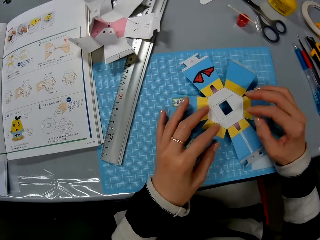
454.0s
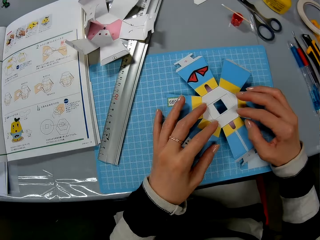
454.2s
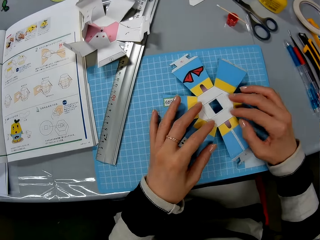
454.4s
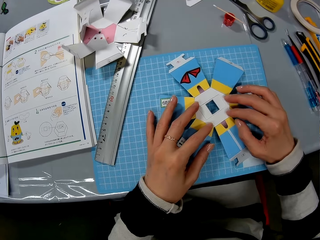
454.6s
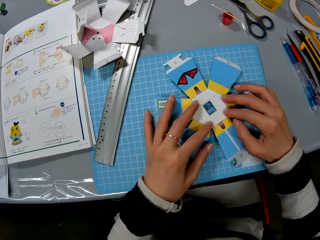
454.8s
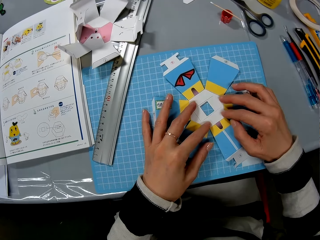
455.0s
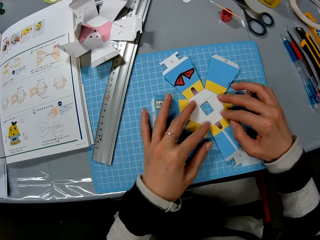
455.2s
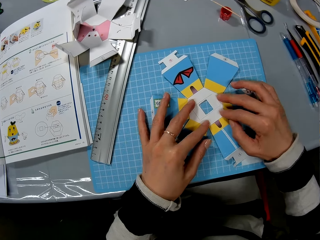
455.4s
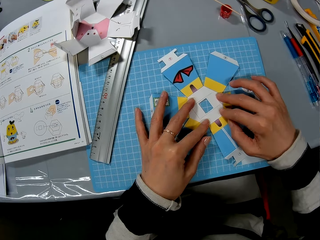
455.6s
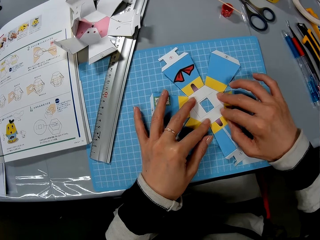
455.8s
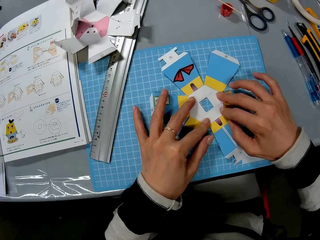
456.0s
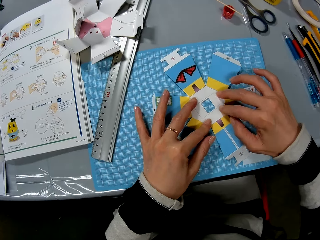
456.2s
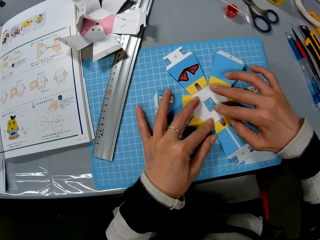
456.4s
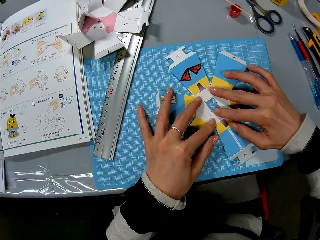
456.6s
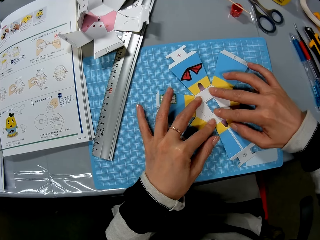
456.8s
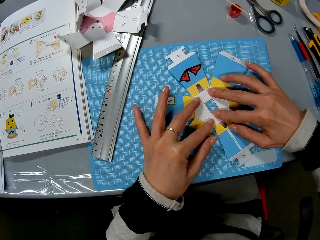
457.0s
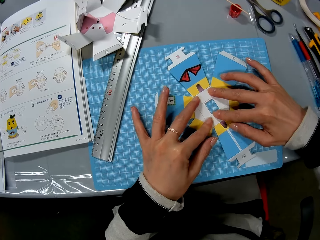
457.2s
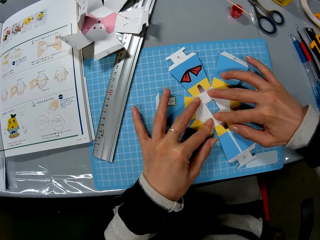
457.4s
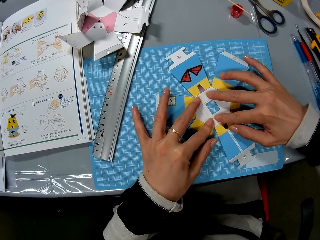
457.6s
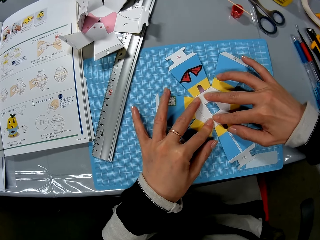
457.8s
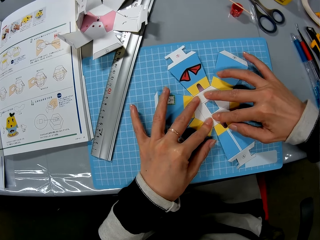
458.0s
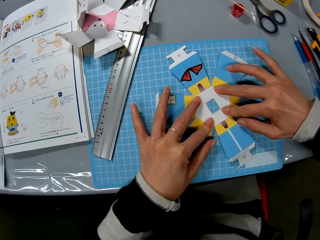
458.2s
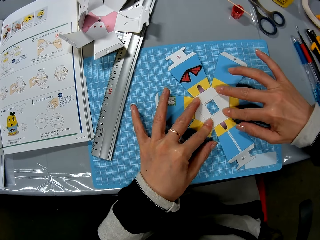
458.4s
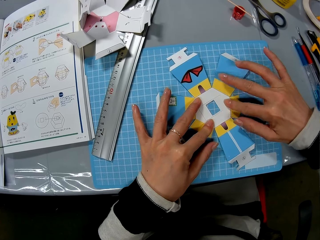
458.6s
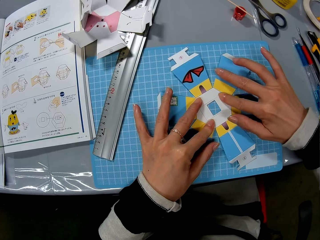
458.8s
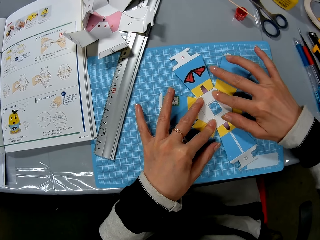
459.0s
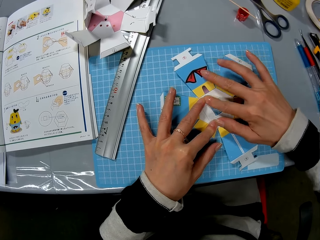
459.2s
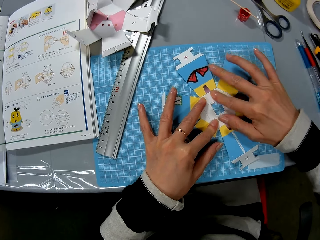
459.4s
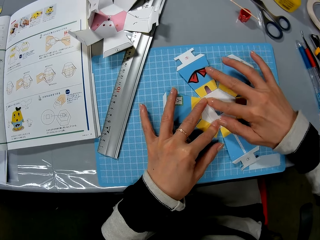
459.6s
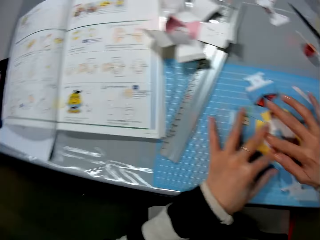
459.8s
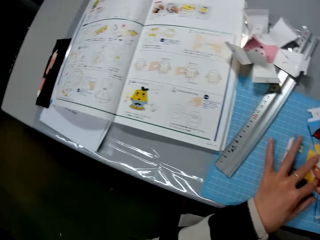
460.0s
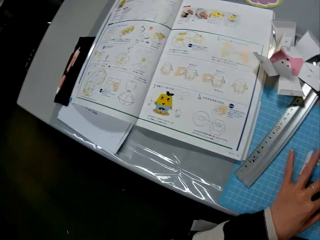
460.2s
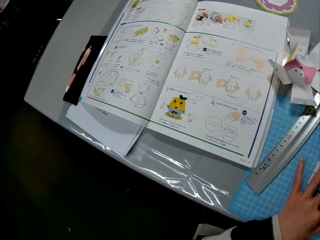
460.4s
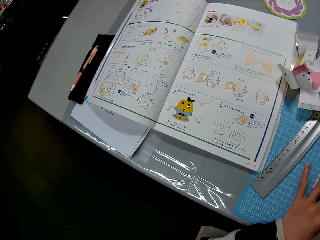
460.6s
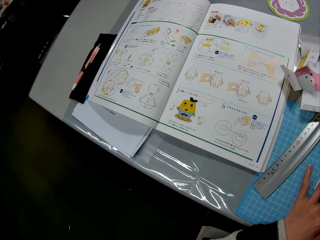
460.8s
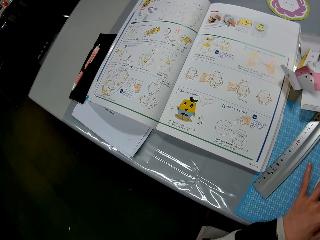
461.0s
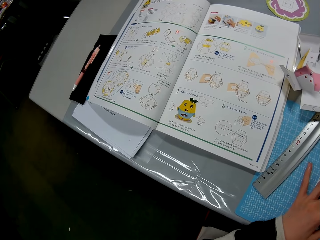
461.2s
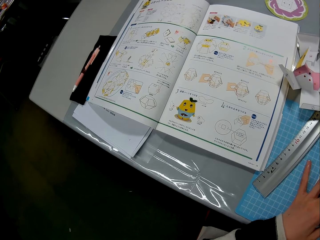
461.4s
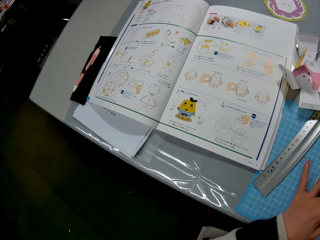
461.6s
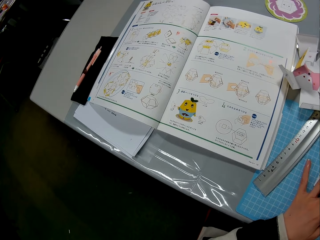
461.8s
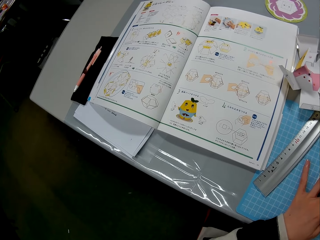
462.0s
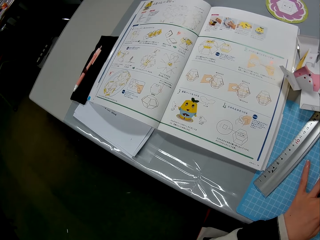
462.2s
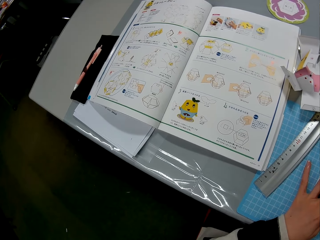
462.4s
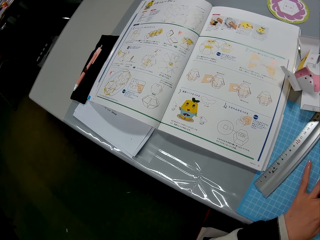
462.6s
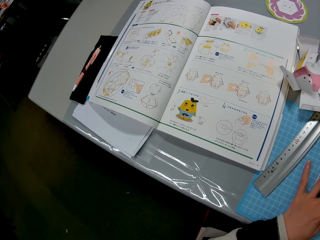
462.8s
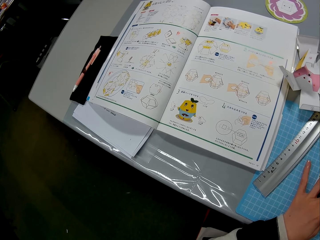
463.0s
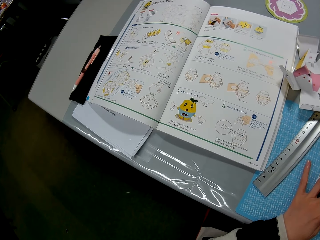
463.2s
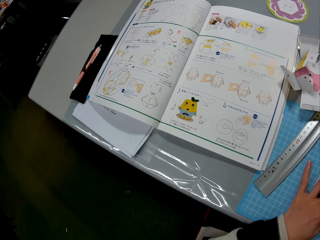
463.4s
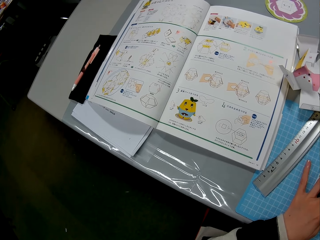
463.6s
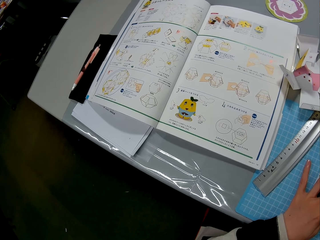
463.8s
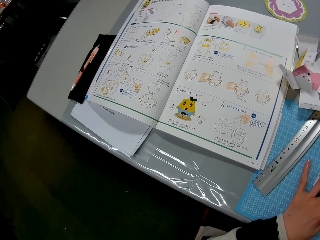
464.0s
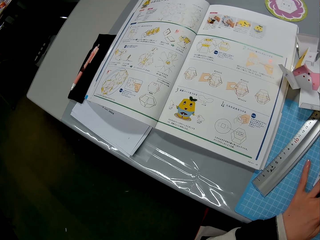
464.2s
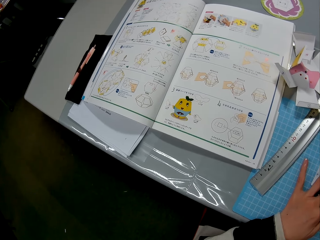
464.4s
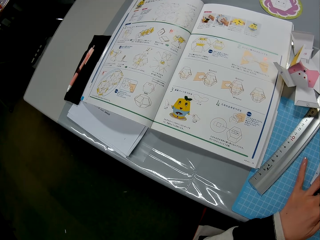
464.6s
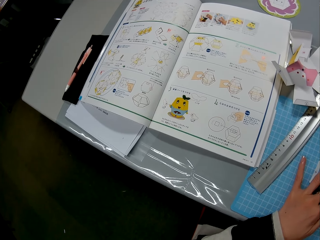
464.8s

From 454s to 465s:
The camera wearer fixes the decoration. They touch the paper craft on the table. They read the book.

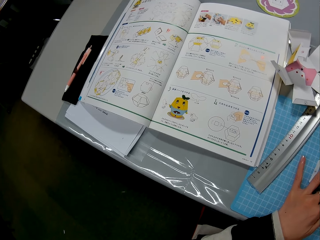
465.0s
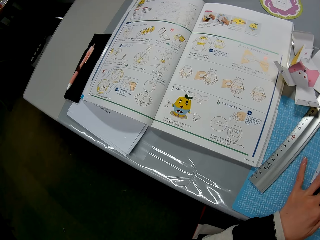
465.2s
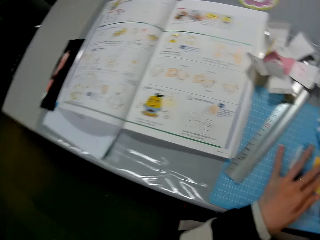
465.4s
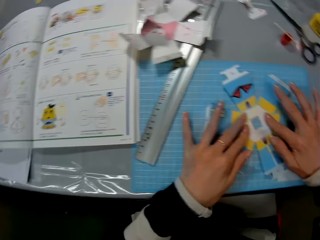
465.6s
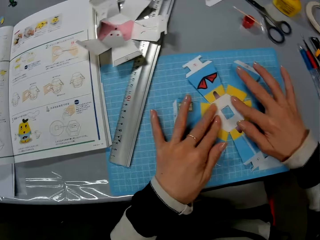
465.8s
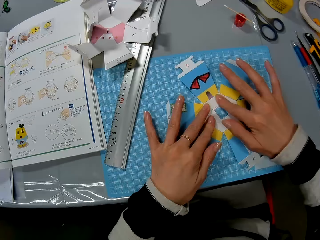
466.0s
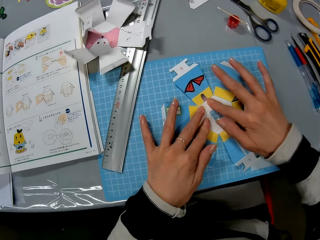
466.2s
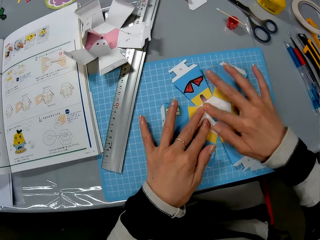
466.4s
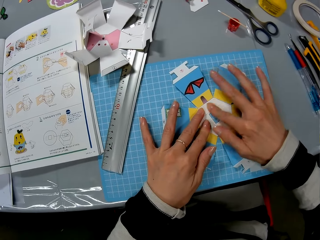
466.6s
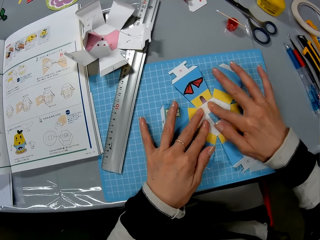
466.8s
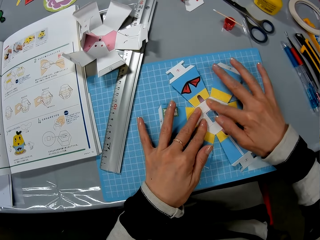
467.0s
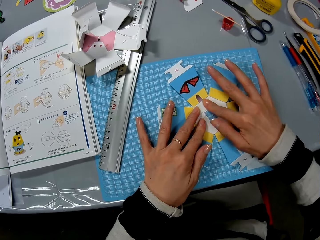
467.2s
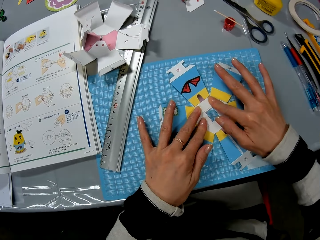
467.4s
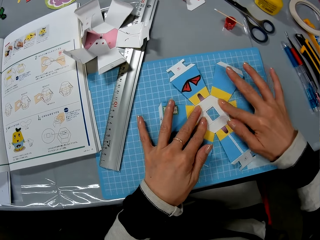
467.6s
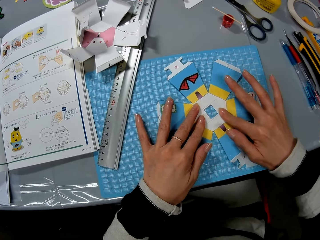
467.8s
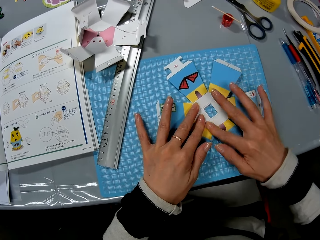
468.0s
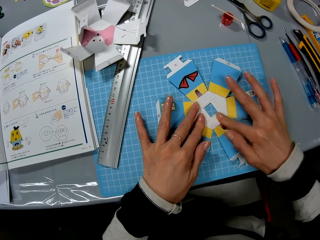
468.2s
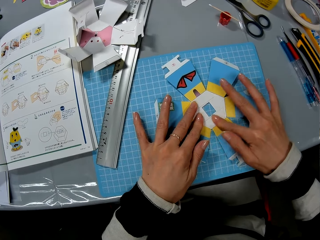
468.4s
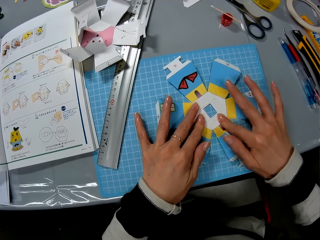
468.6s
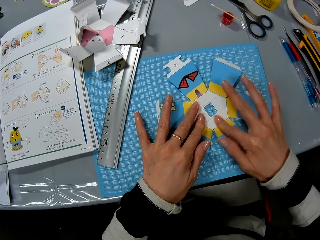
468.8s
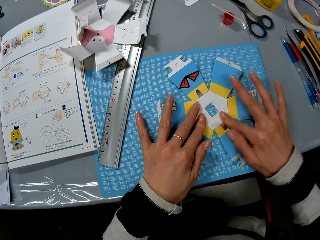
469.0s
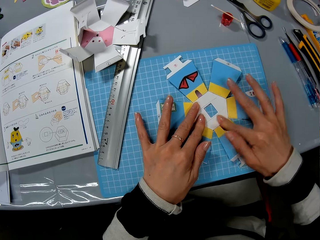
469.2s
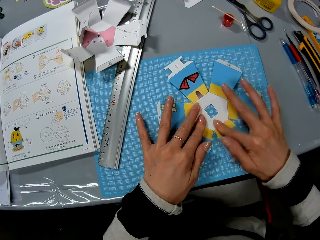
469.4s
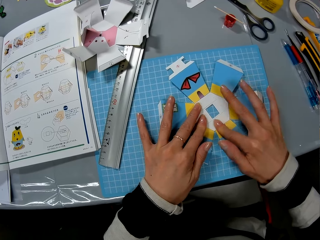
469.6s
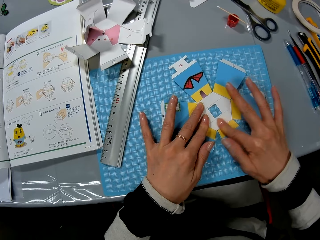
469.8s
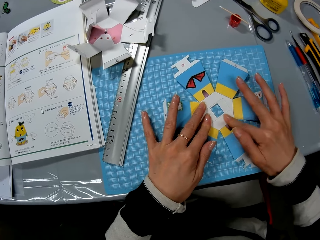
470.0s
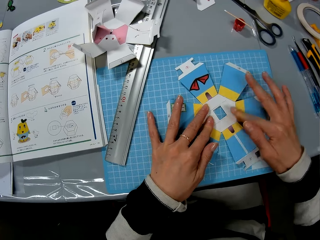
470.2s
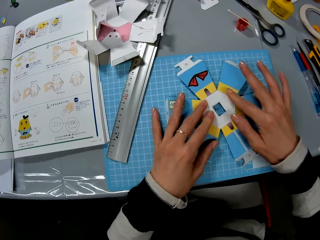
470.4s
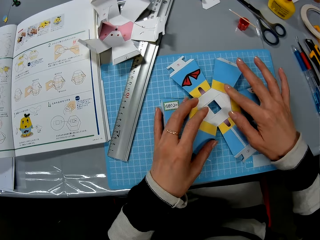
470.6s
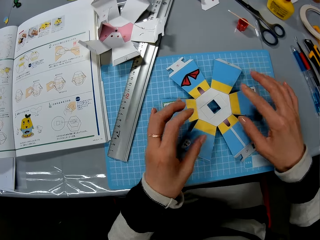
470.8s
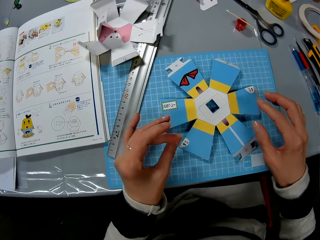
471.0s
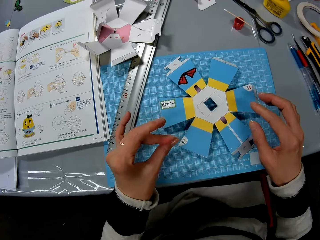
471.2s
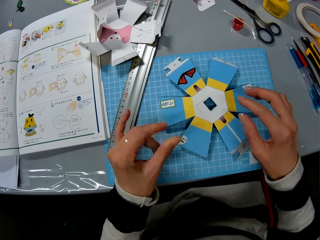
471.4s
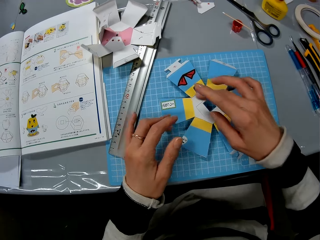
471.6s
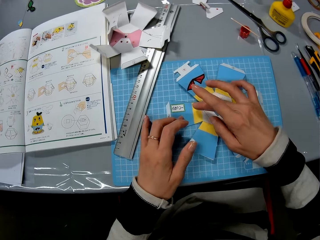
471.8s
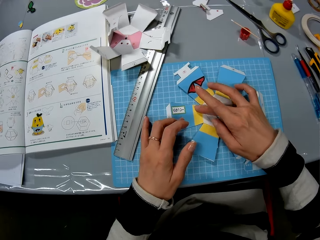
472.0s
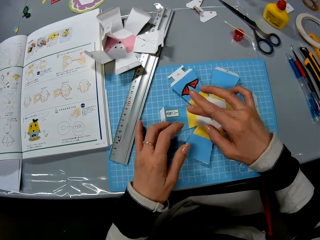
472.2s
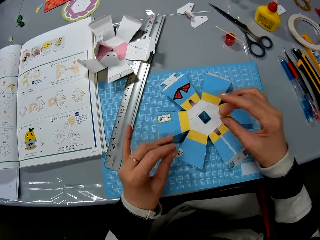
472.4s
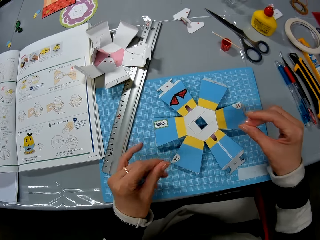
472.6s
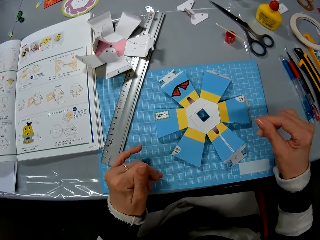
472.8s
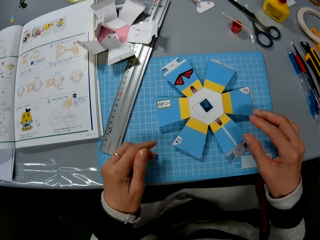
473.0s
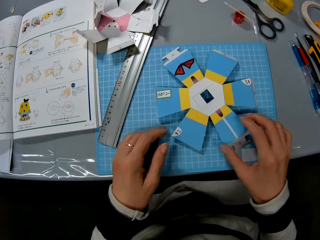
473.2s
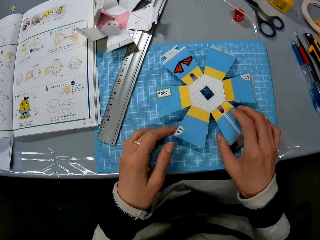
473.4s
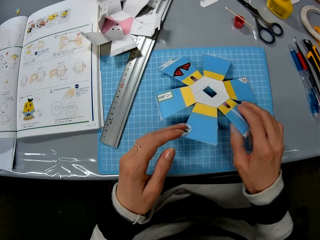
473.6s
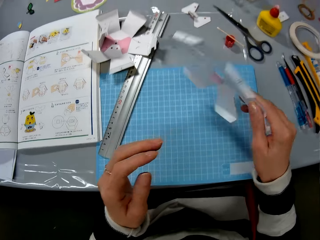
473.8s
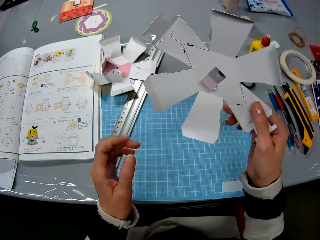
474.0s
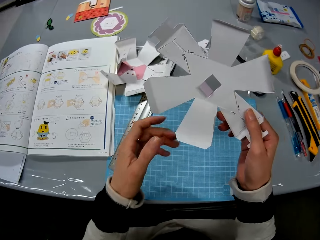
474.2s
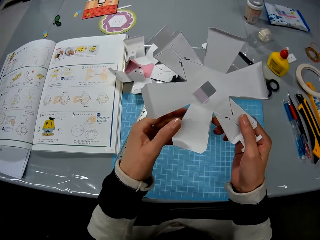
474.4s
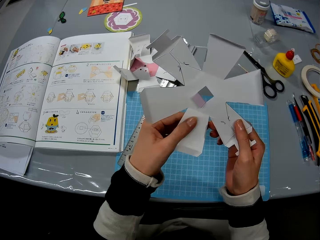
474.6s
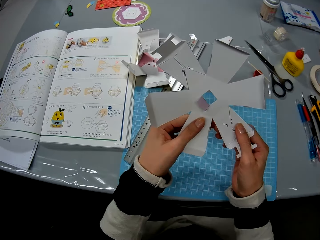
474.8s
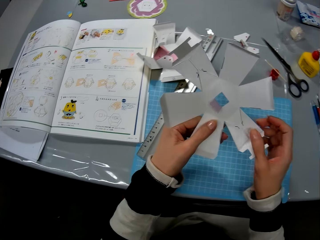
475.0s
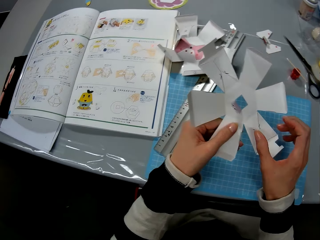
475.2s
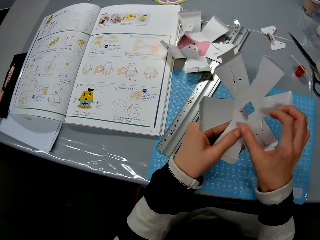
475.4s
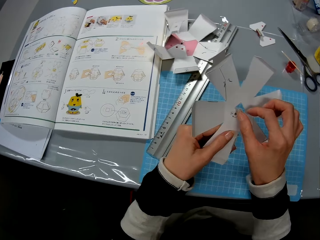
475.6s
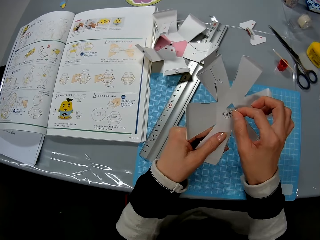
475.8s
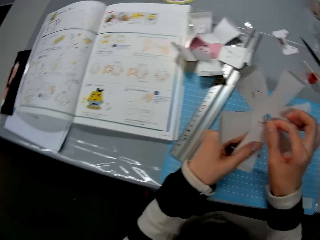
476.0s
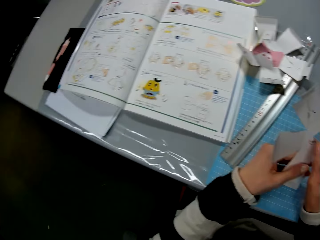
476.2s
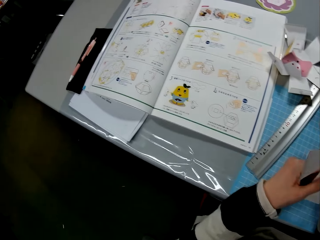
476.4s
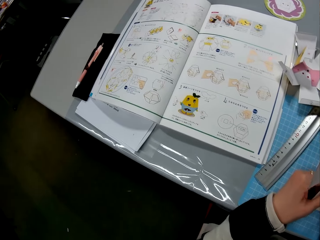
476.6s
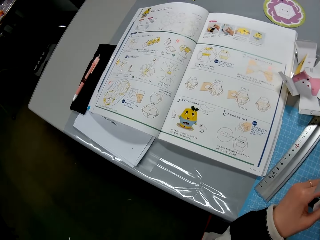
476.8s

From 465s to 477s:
The camera wearer fixes the decoration. They hold the decoration.
